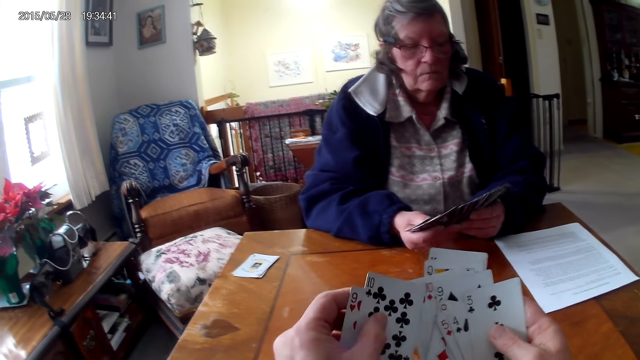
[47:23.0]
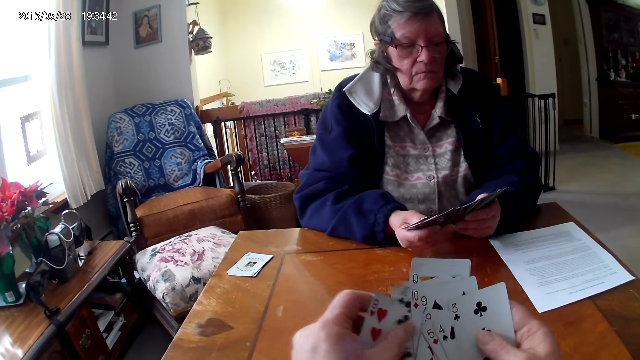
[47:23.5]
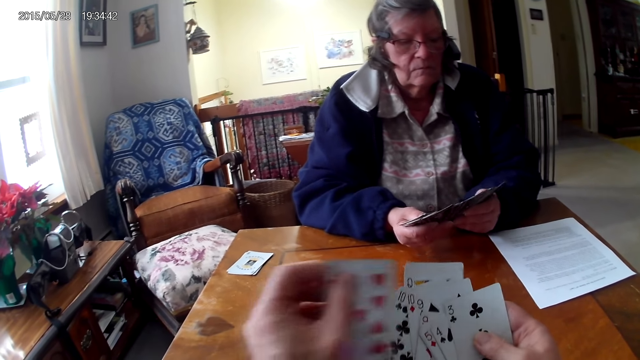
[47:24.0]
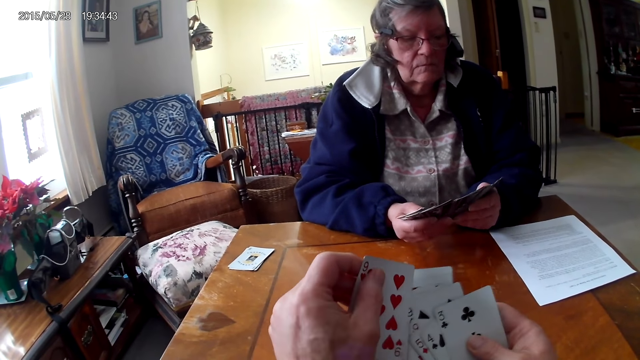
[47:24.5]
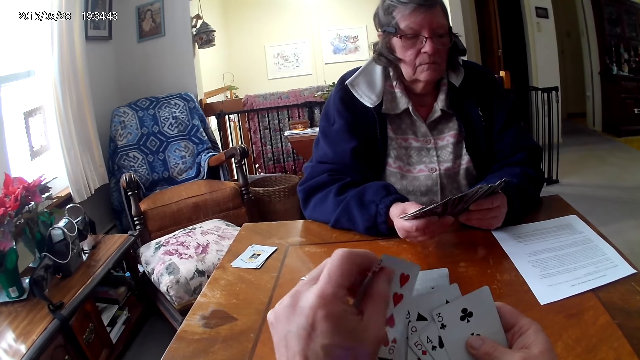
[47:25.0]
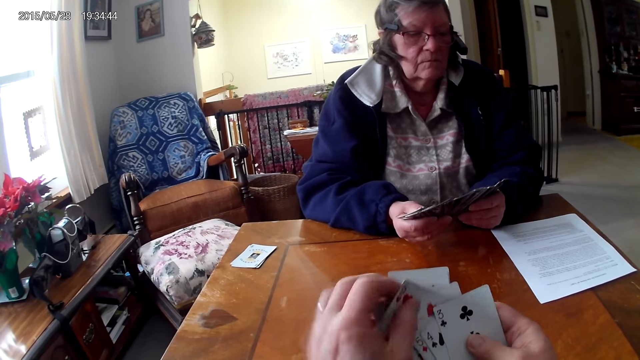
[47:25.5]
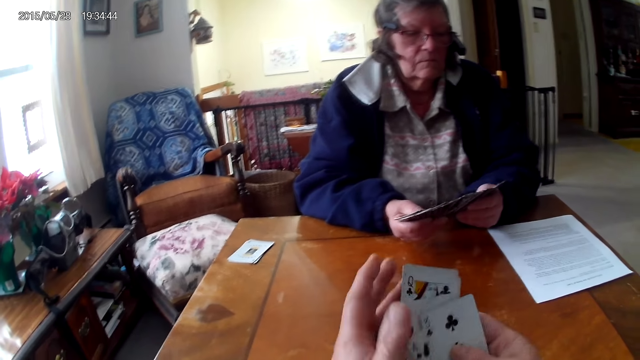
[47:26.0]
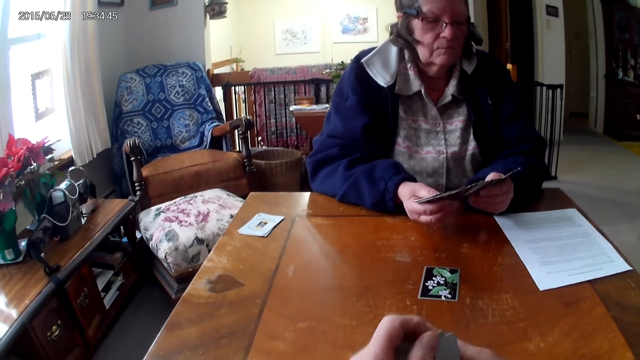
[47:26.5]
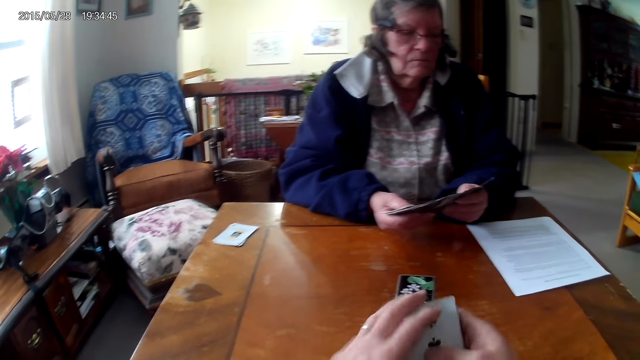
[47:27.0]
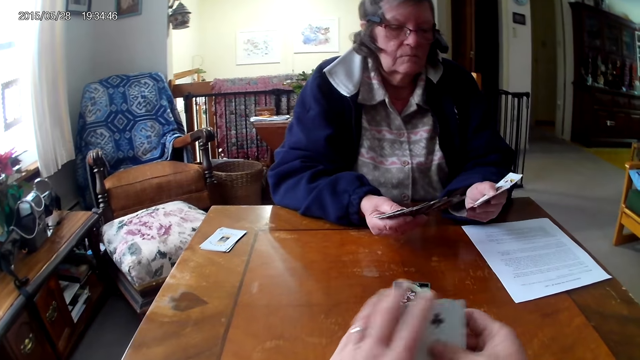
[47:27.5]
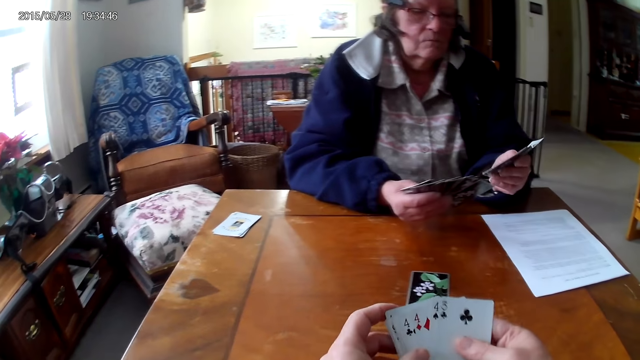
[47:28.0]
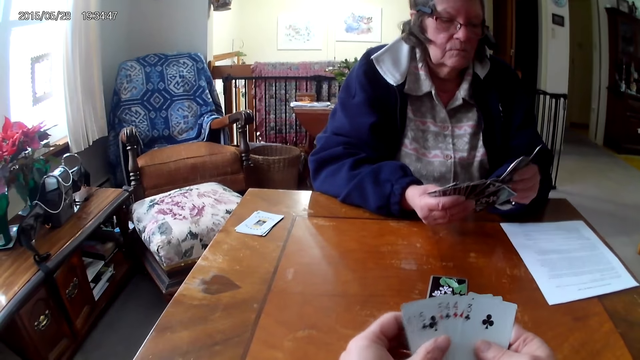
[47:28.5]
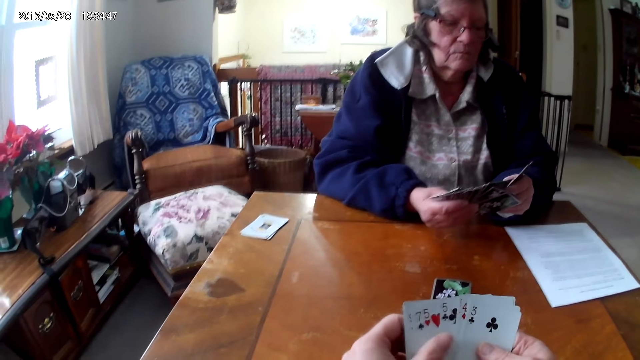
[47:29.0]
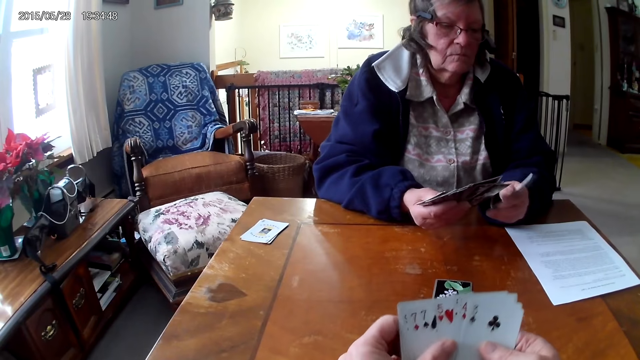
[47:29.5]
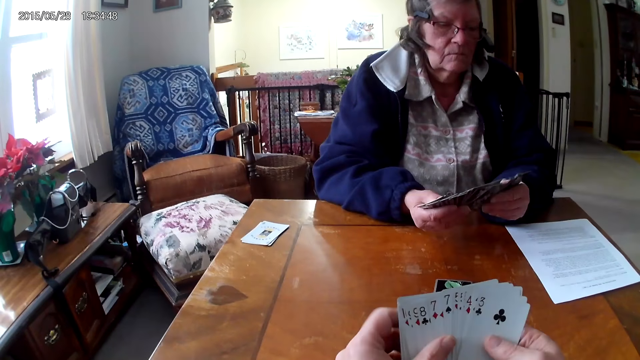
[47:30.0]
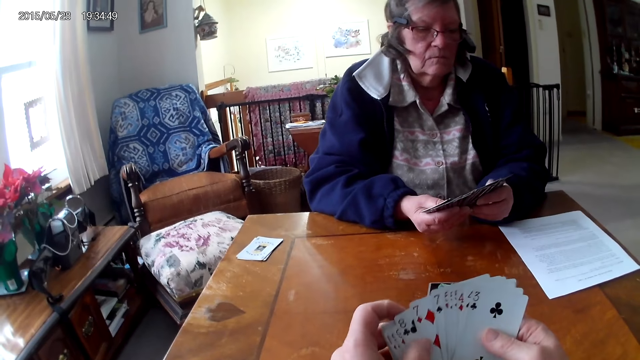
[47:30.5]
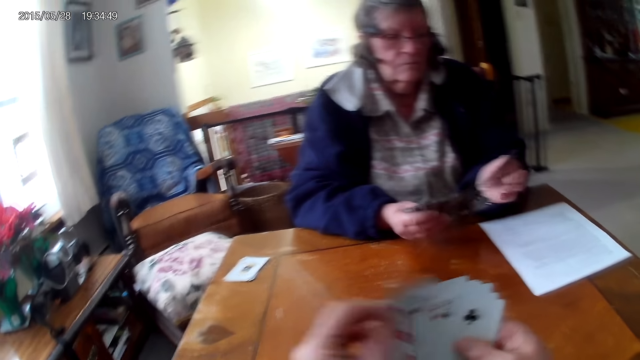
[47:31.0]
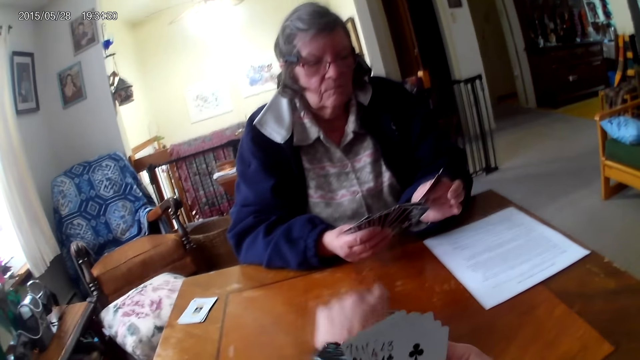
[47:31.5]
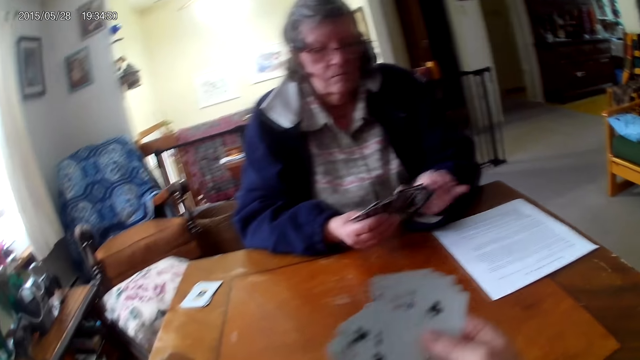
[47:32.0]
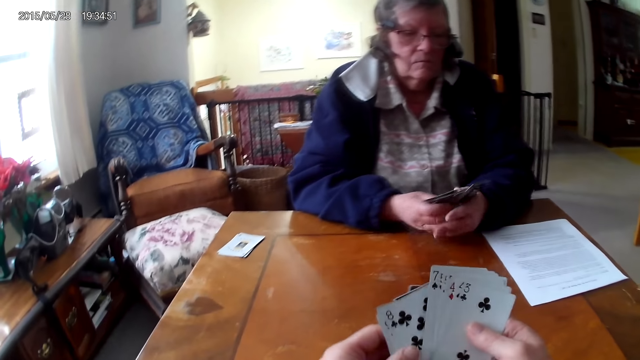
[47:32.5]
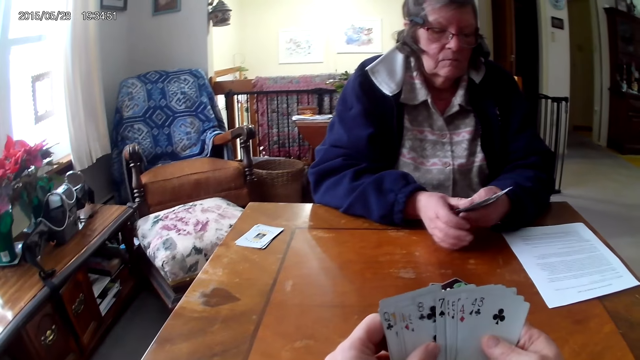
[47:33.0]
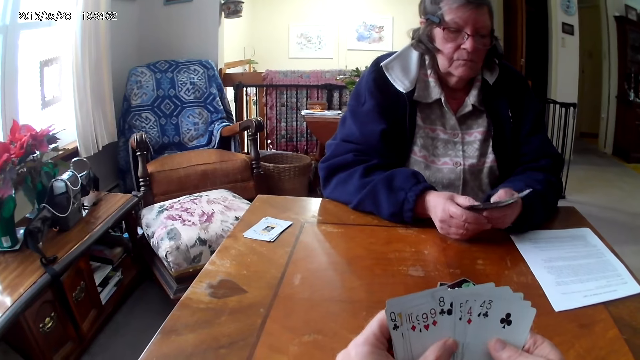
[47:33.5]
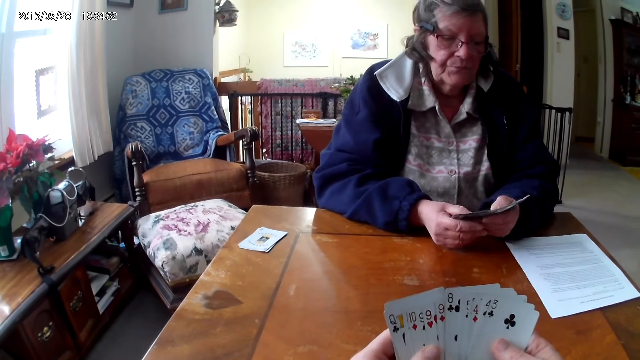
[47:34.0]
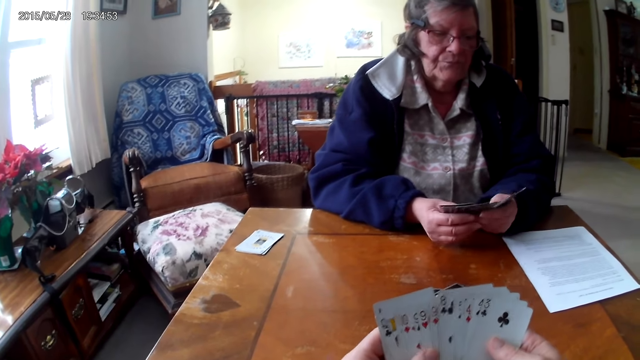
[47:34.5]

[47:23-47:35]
The camera wearer puts the cards together. They look at the cards. They put the cards on the table.

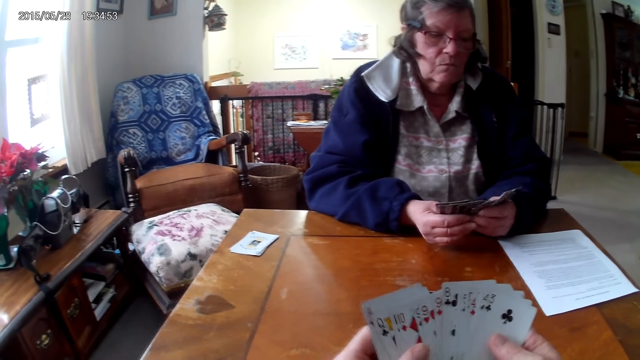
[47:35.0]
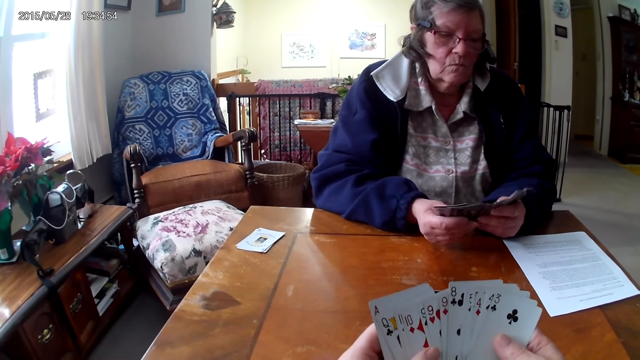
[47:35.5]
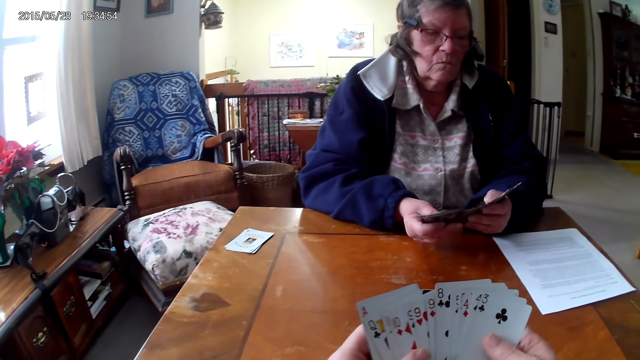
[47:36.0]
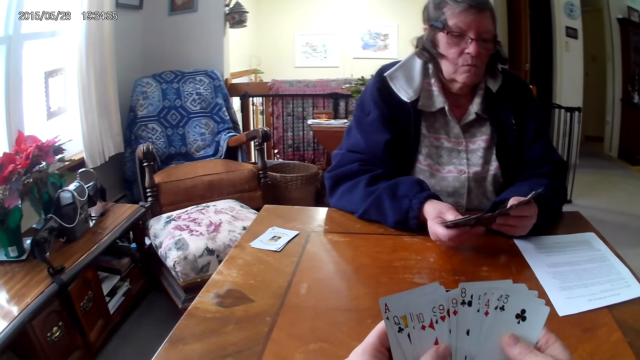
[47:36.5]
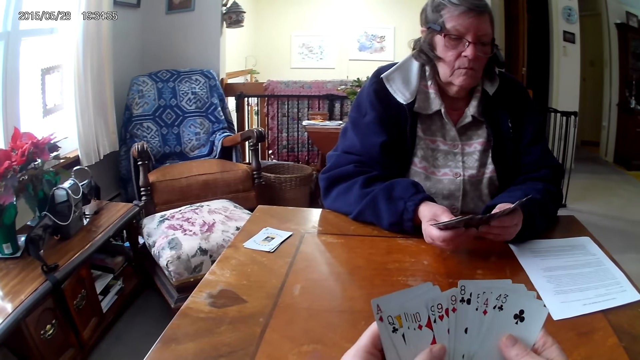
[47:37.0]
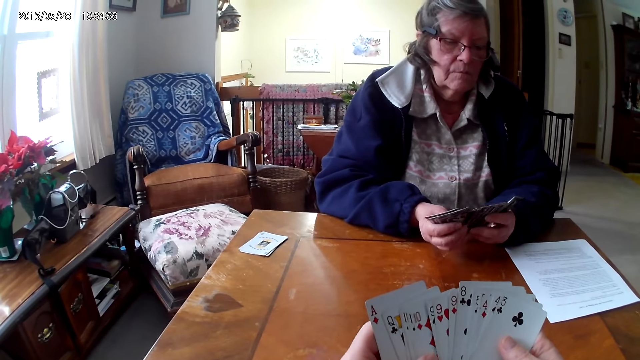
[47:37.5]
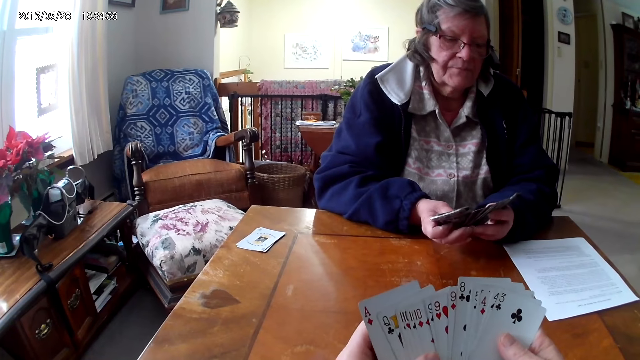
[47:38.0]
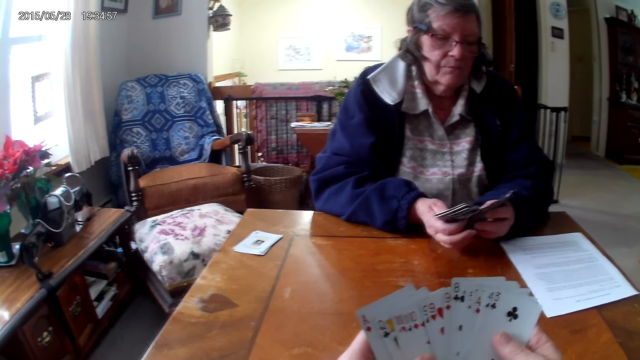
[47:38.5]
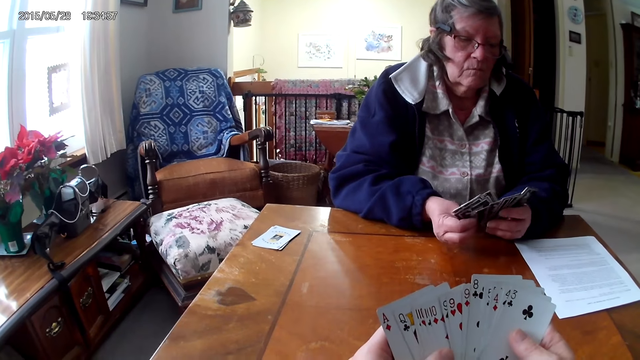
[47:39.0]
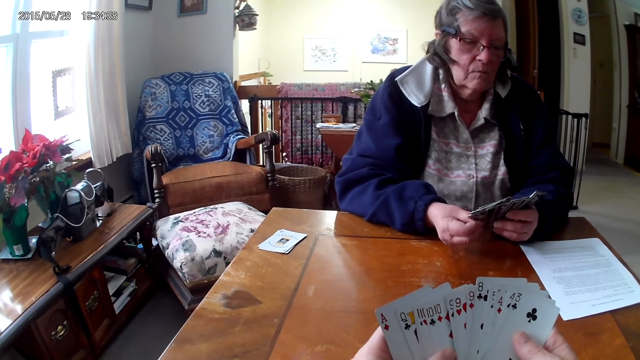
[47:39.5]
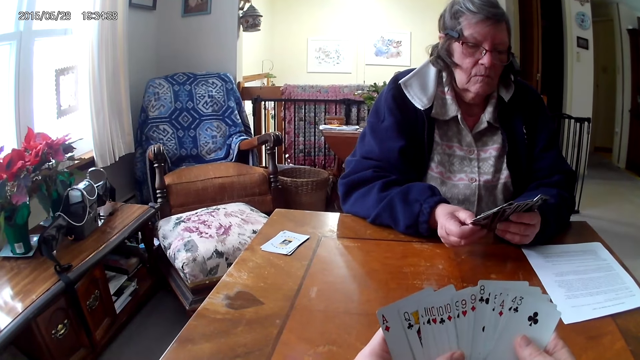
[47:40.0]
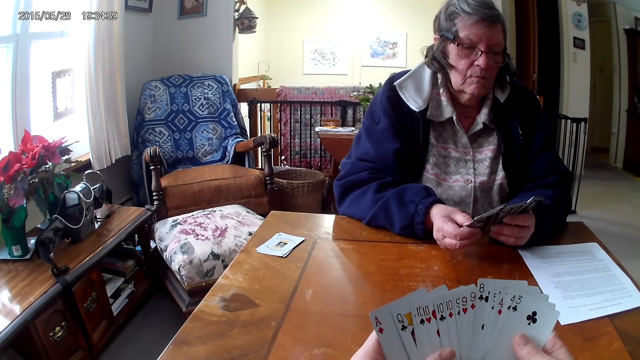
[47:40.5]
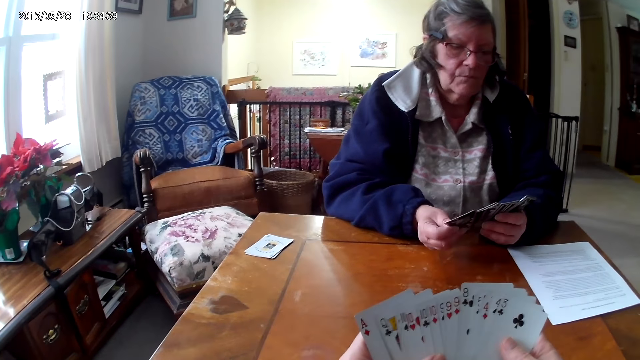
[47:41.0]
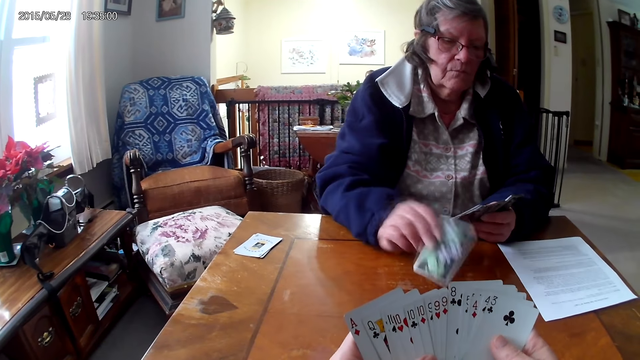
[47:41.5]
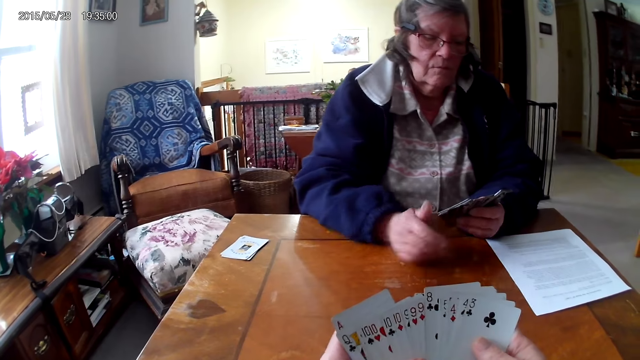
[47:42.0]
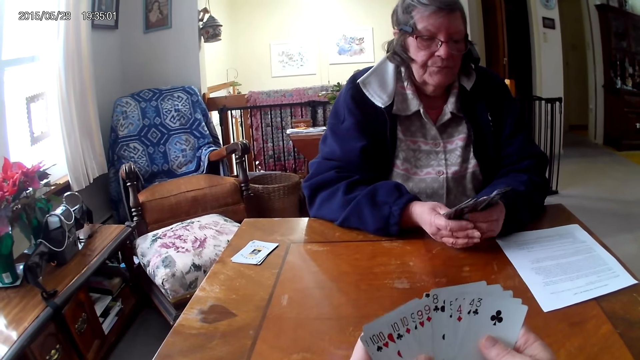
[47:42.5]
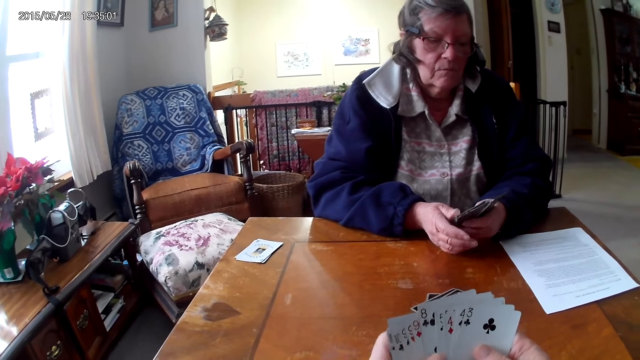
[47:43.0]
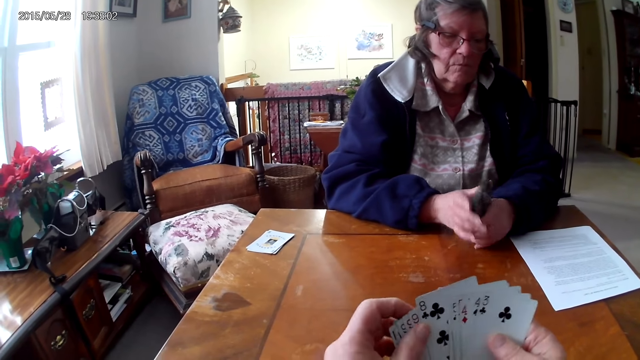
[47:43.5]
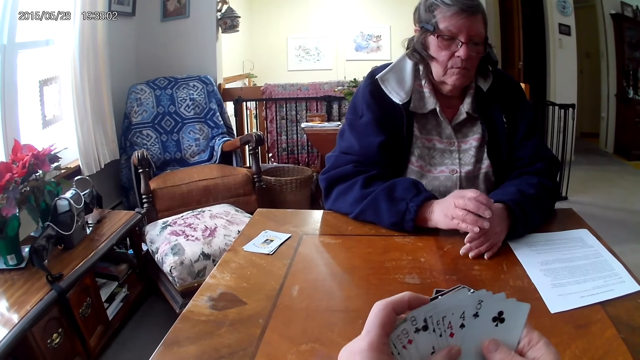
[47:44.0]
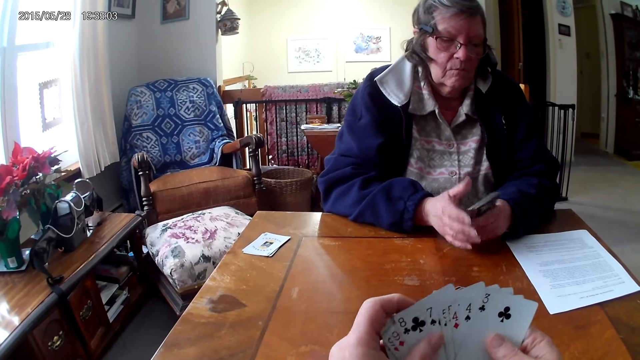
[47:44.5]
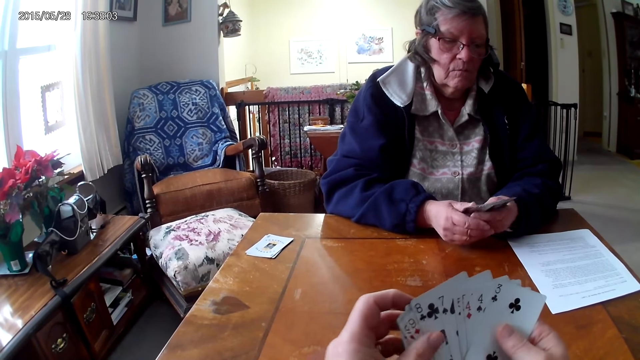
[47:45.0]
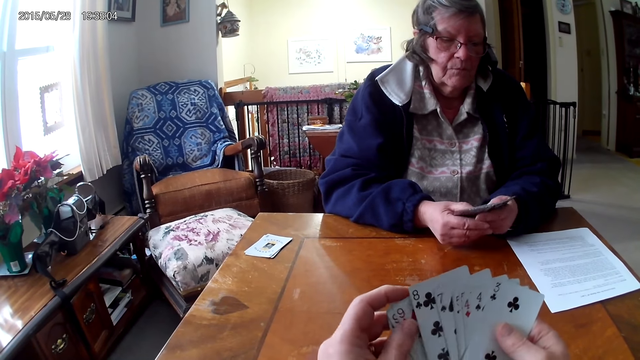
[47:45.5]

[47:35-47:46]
A woman puts the card on the table.
